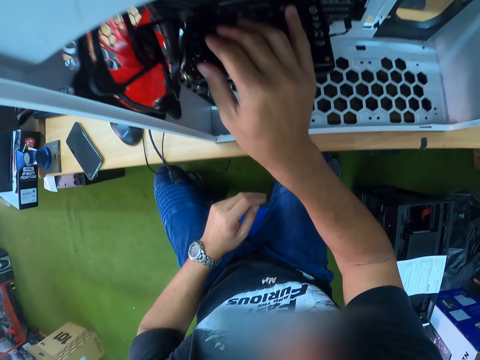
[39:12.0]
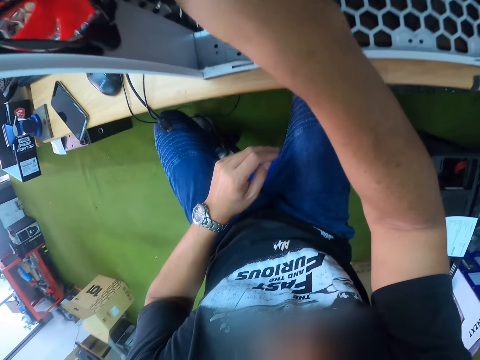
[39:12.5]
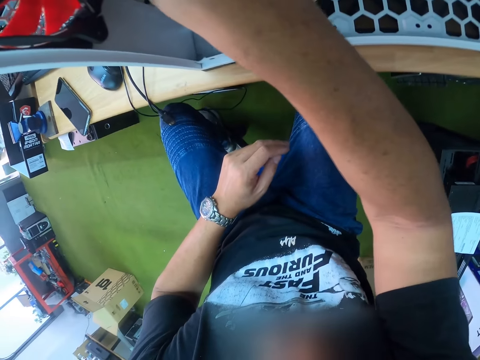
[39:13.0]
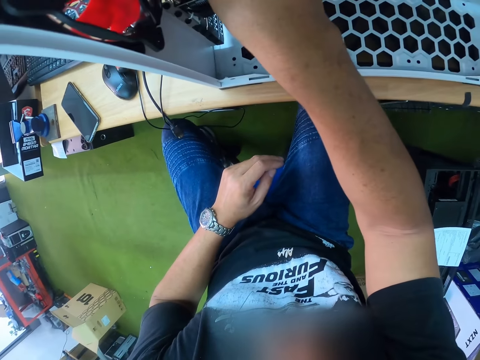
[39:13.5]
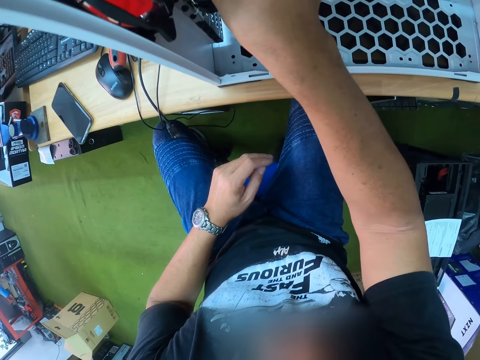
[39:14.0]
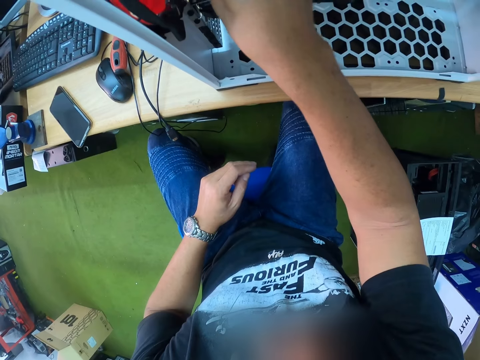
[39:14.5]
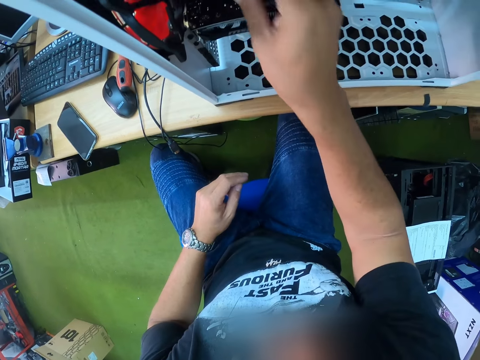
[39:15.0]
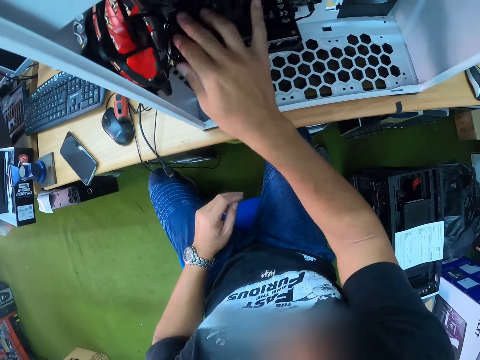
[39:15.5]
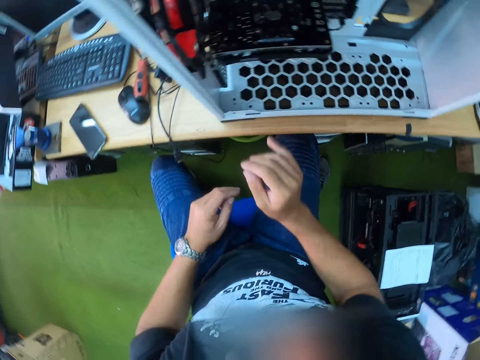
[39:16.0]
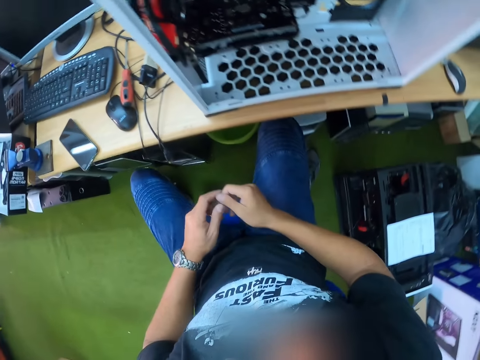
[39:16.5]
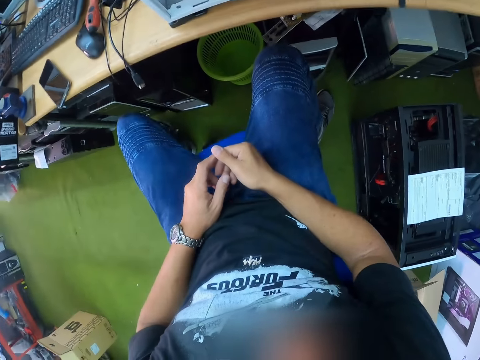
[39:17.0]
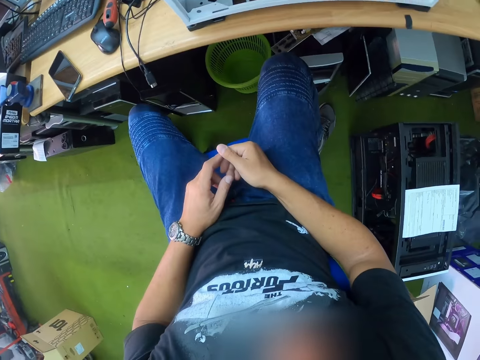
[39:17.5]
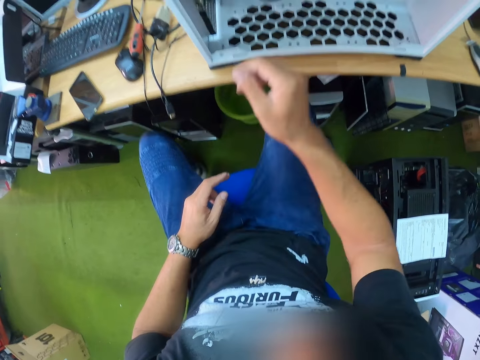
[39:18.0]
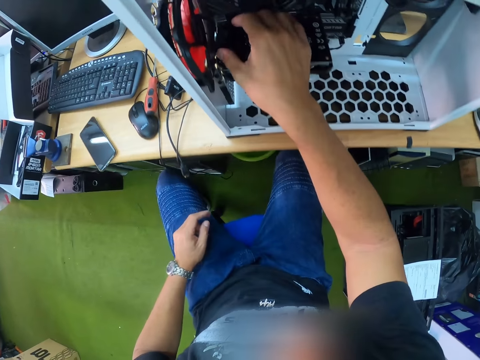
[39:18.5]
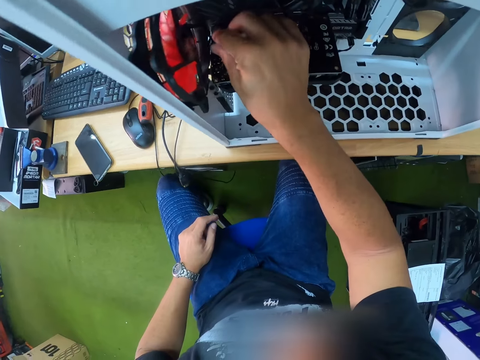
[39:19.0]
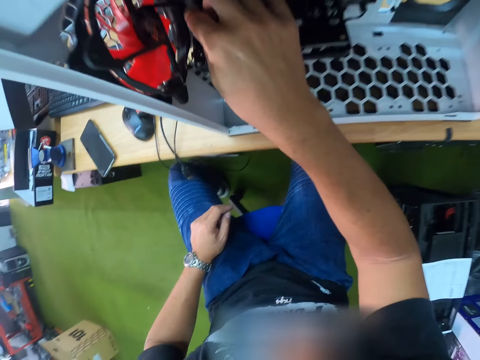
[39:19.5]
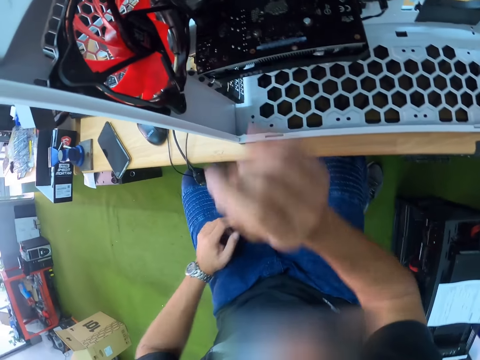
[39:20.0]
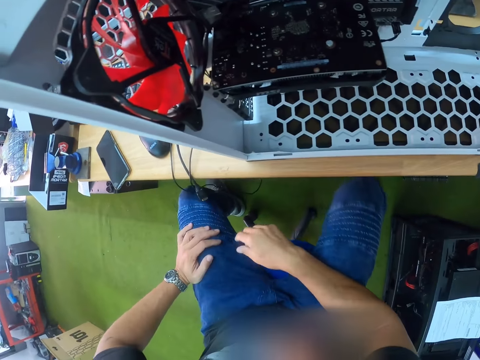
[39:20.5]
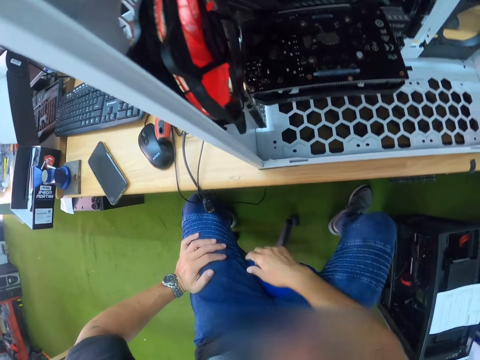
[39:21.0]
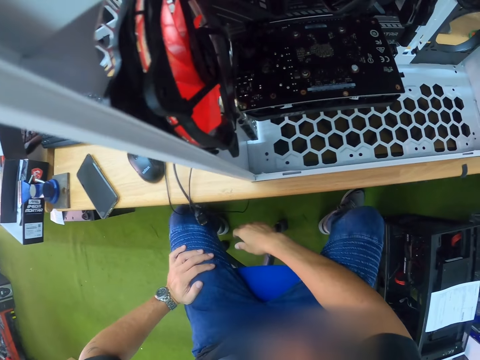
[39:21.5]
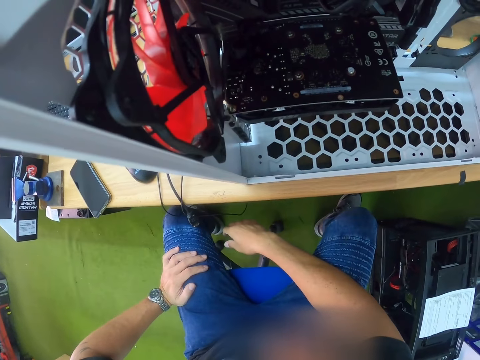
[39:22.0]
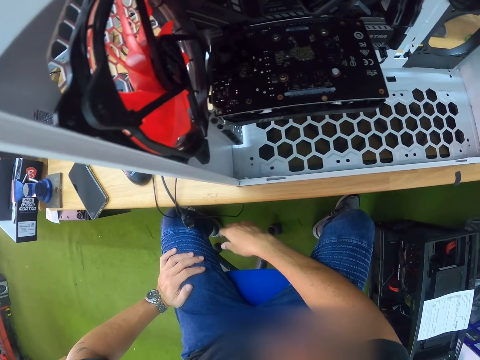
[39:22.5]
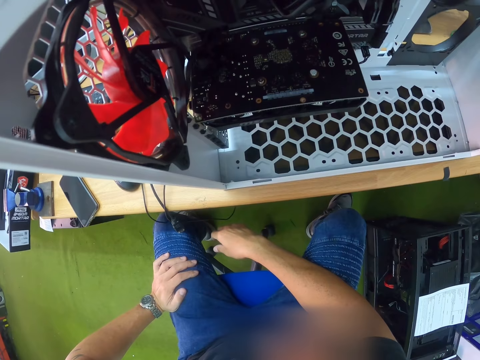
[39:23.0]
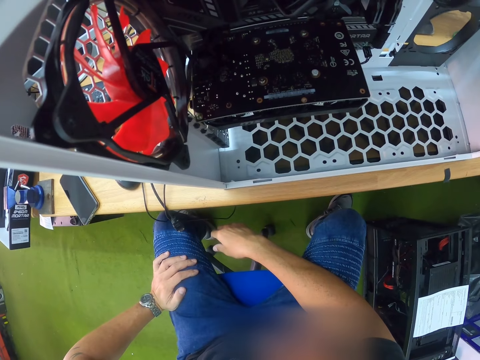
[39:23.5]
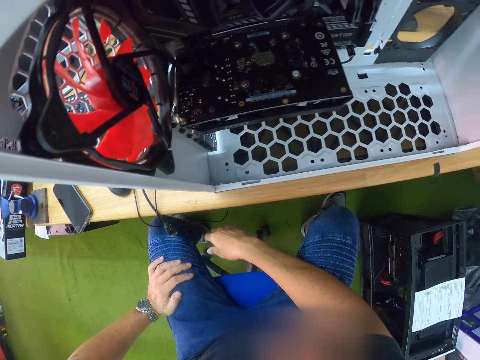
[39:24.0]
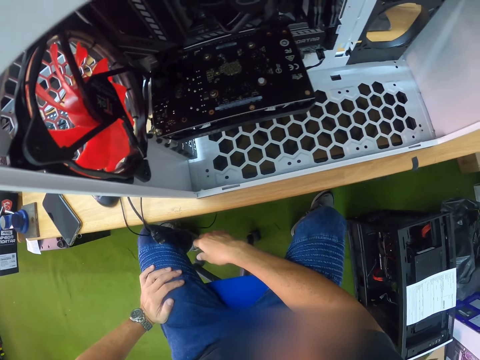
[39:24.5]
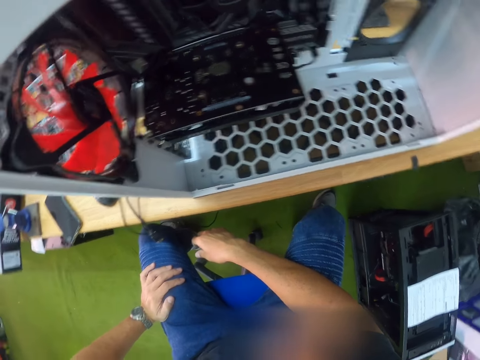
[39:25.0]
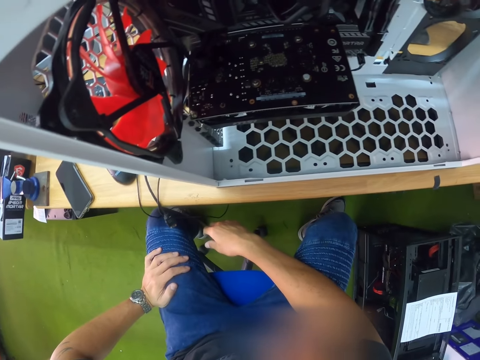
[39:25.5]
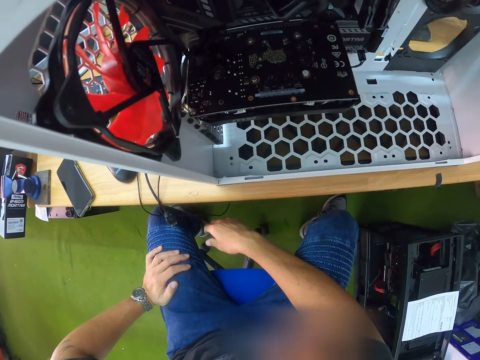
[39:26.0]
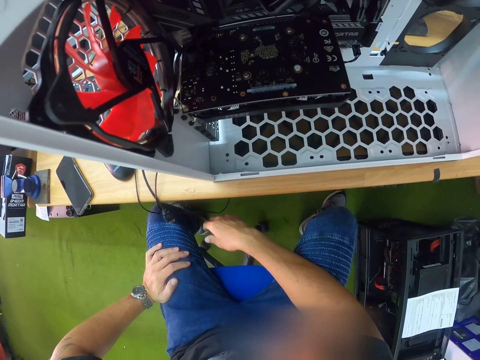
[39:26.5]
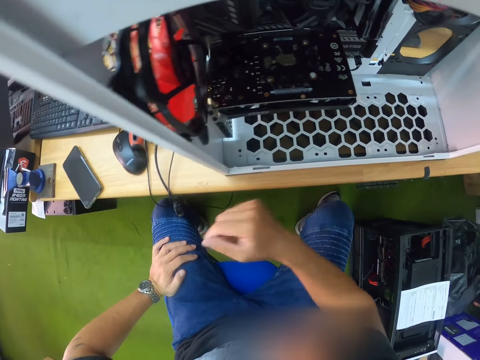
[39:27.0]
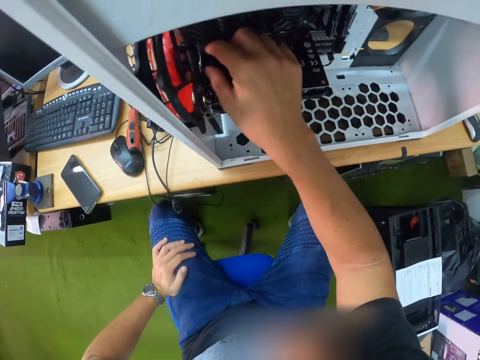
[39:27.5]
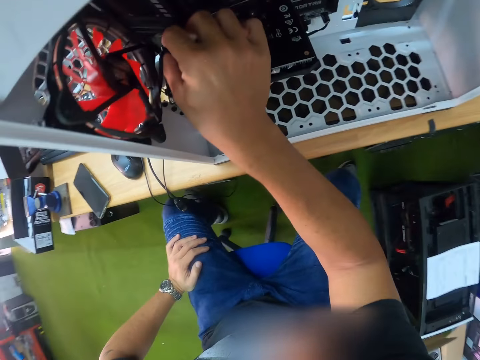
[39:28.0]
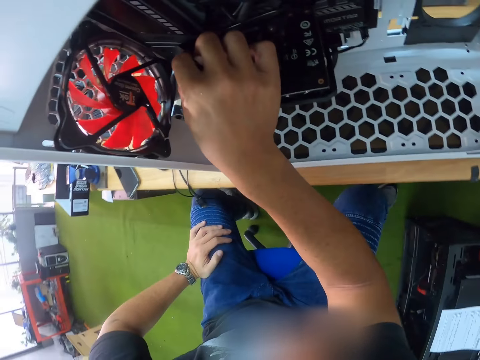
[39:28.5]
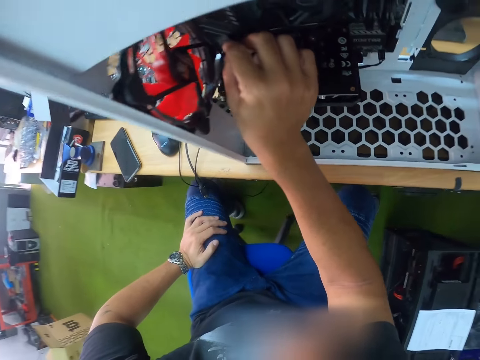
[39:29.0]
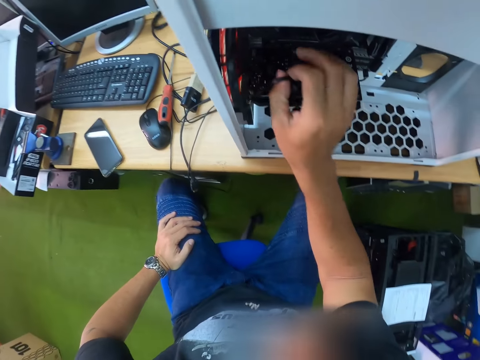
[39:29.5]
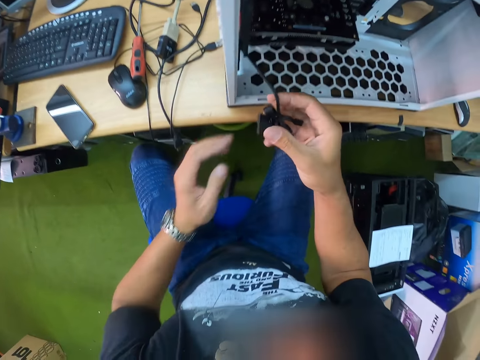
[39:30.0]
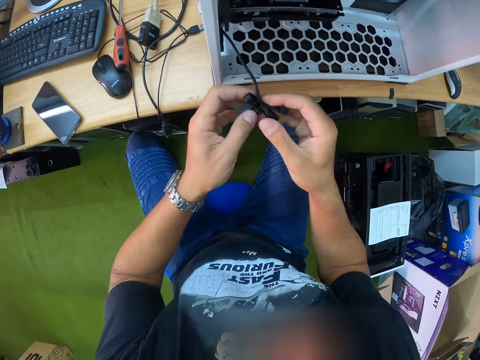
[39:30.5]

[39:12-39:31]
The camera wearer holds the CPU motherboard with his right hand. He stares at the computer fan. He holds the CPU motherboard with his right hand again. He adjusts the computer fan cable.

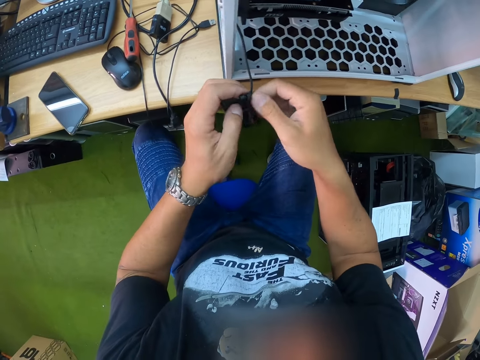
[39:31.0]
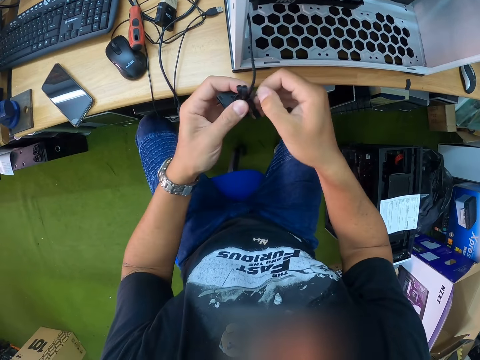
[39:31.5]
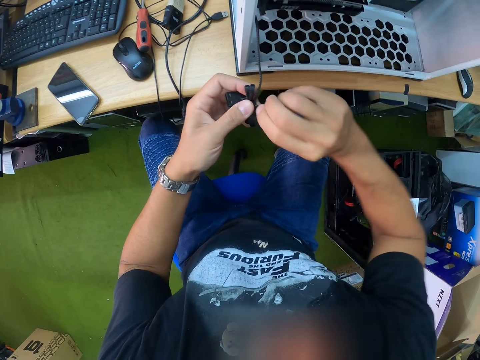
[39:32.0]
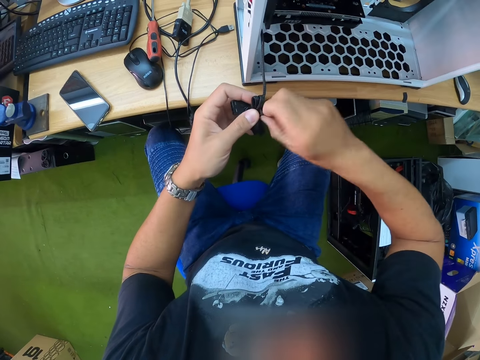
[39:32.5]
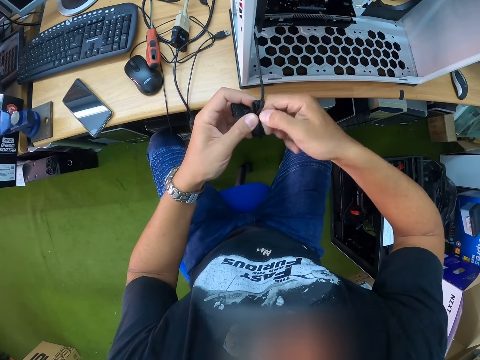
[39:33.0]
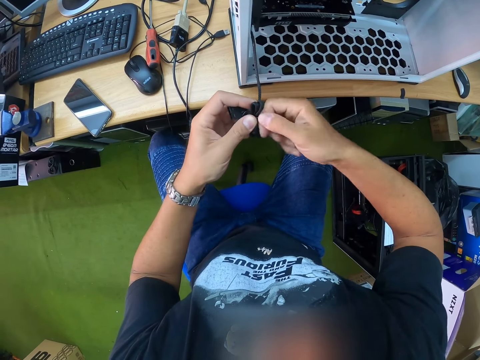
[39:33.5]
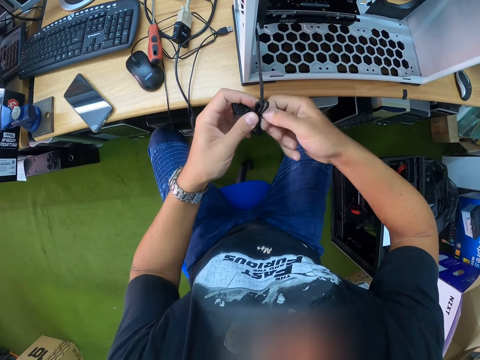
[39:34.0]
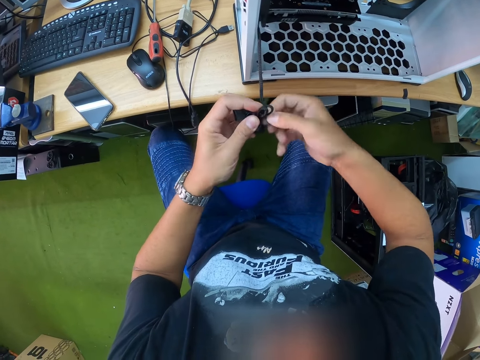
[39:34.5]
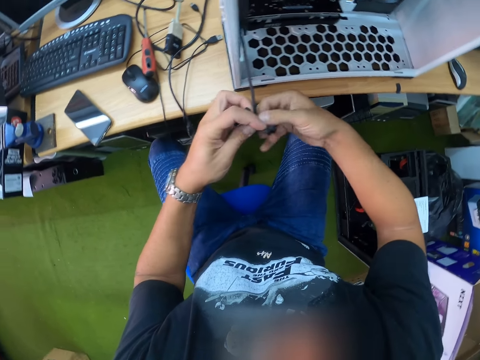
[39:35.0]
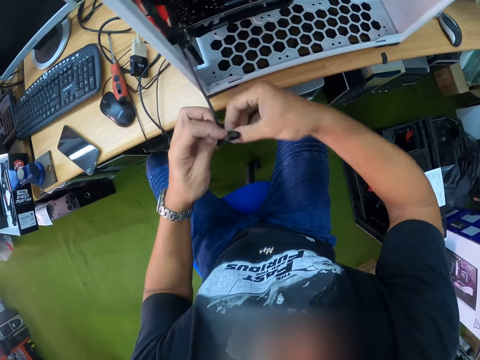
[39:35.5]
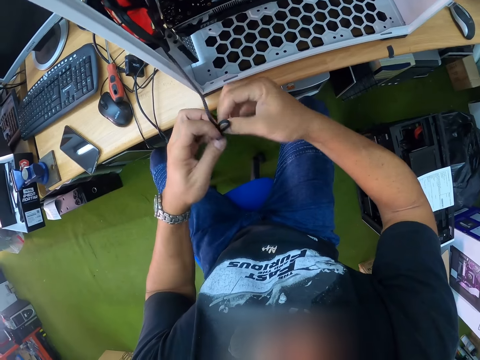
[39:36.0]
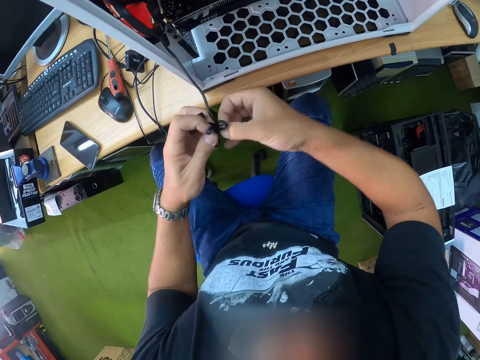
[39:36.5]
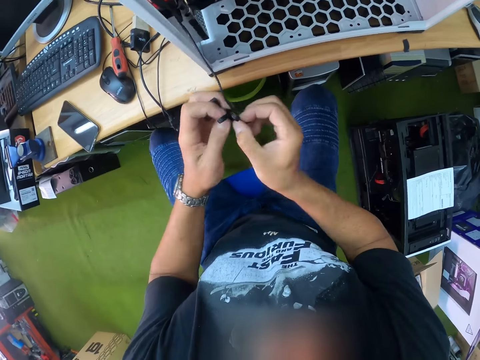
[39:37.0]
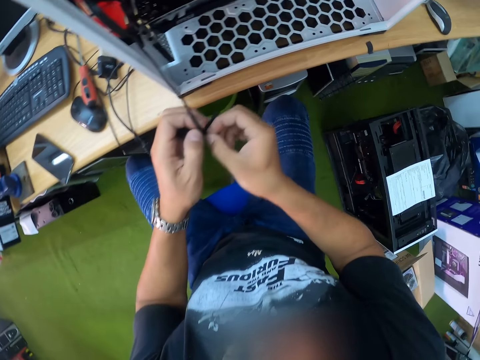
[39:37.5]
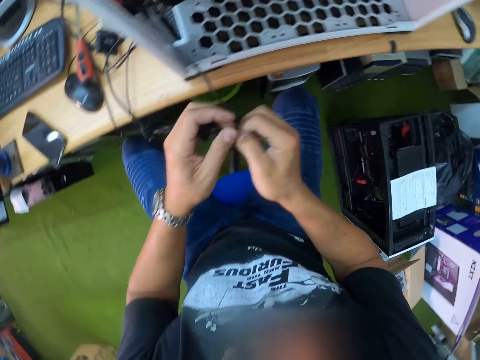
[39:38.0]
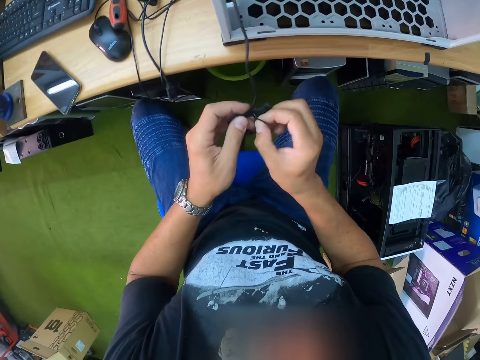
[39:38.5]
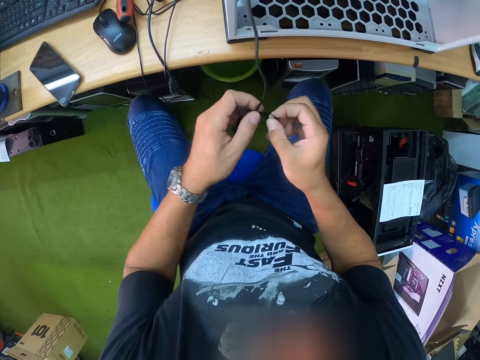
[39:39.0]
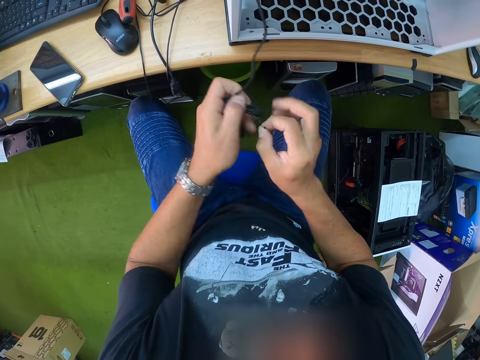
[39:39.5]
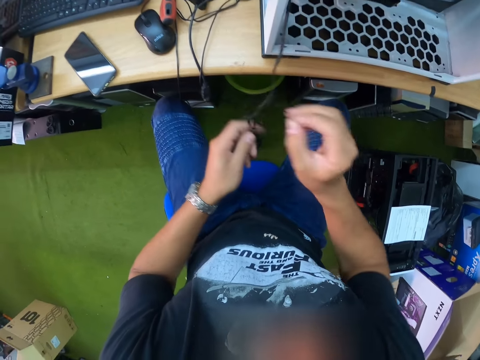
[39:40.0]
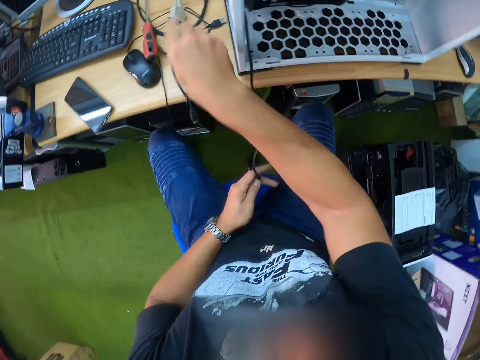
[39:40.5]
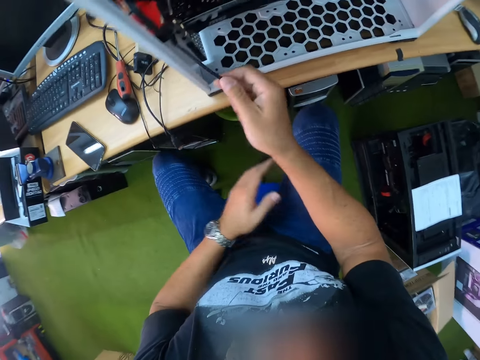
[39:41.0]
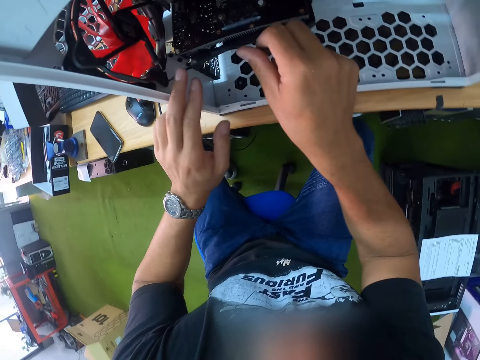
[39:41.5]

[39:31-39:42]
The camera wearer holds the hard drive cable with both hands.
